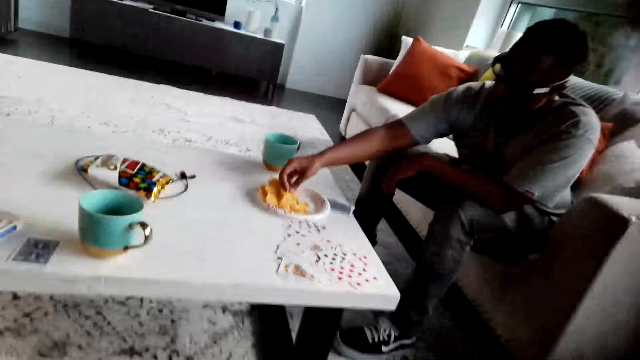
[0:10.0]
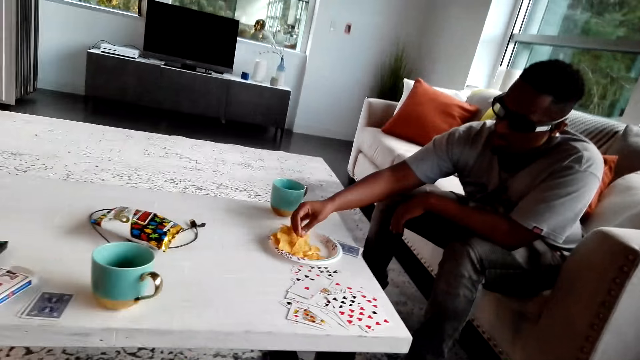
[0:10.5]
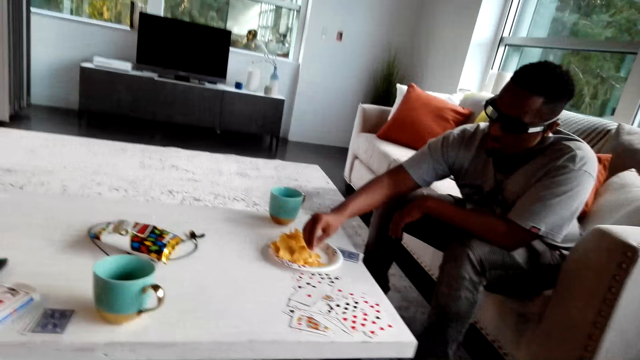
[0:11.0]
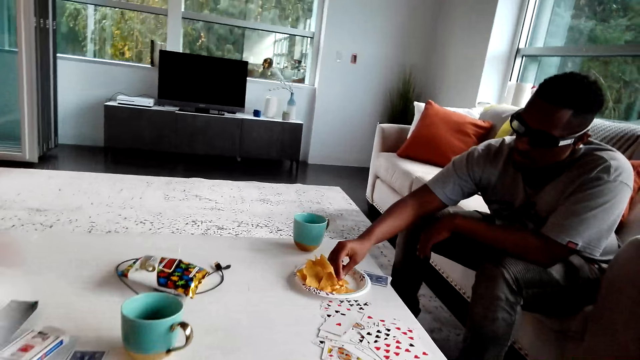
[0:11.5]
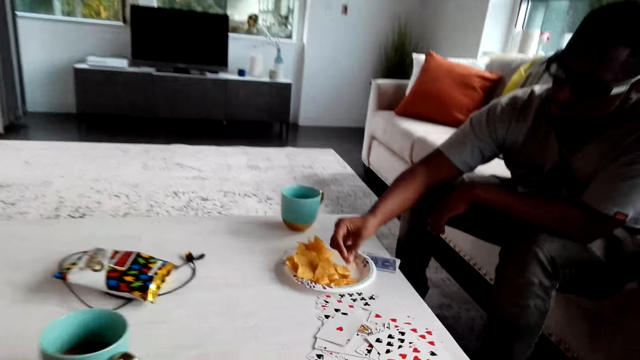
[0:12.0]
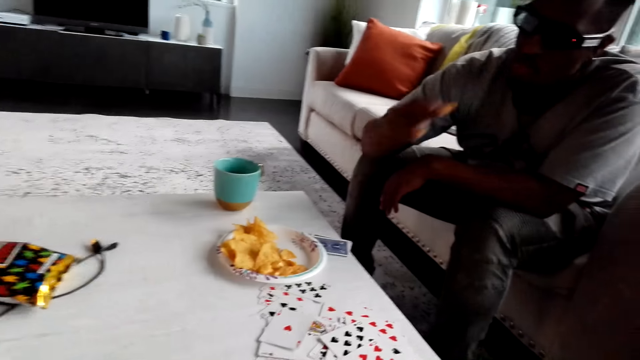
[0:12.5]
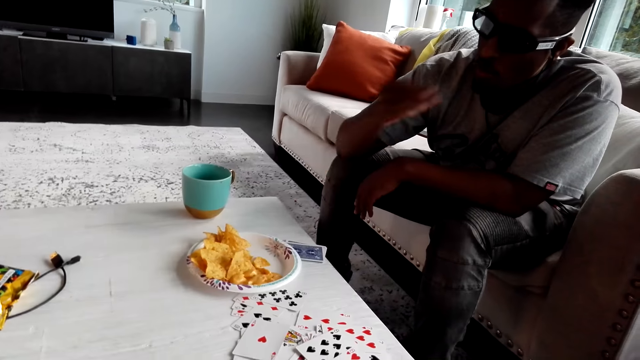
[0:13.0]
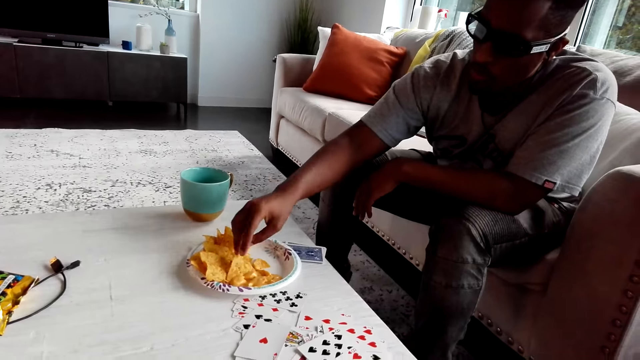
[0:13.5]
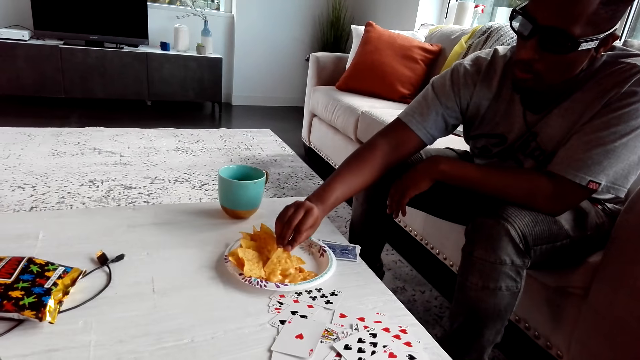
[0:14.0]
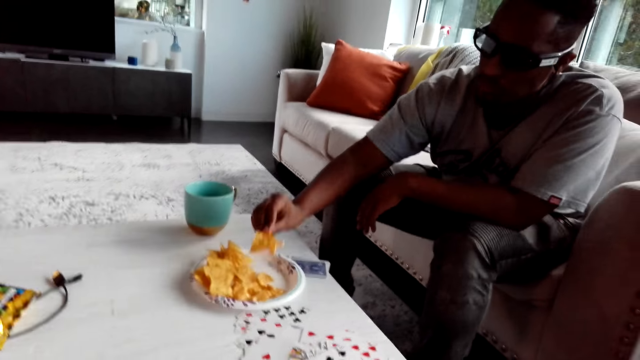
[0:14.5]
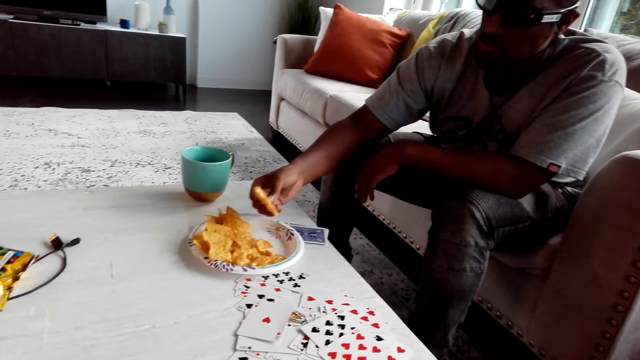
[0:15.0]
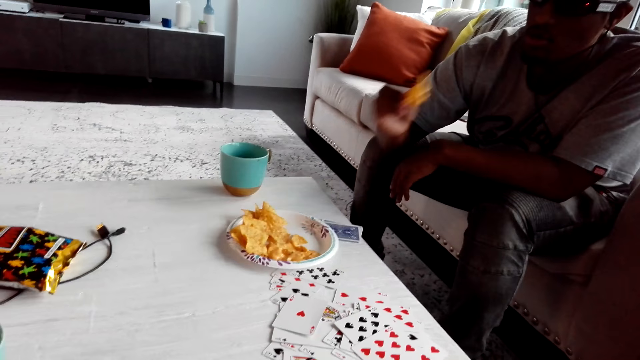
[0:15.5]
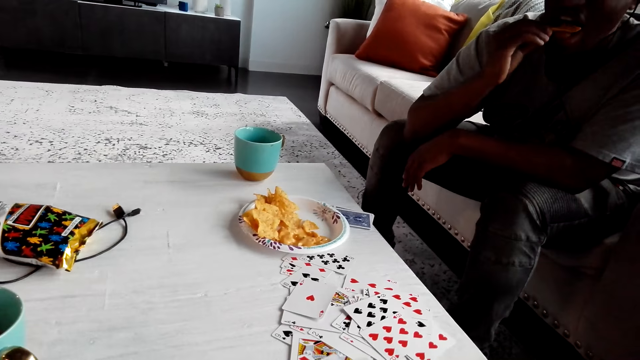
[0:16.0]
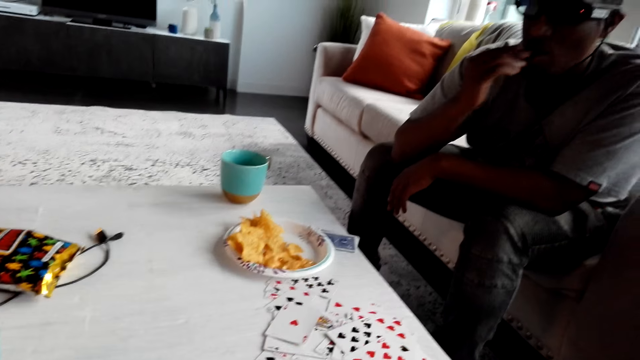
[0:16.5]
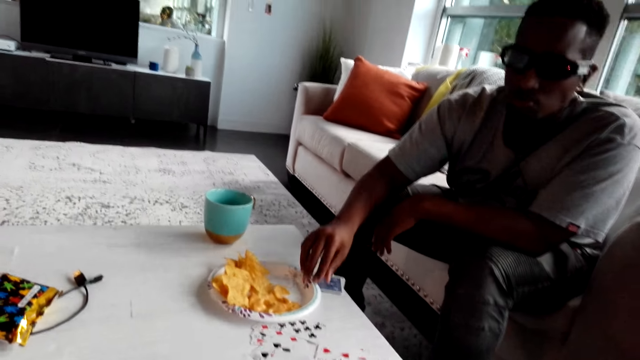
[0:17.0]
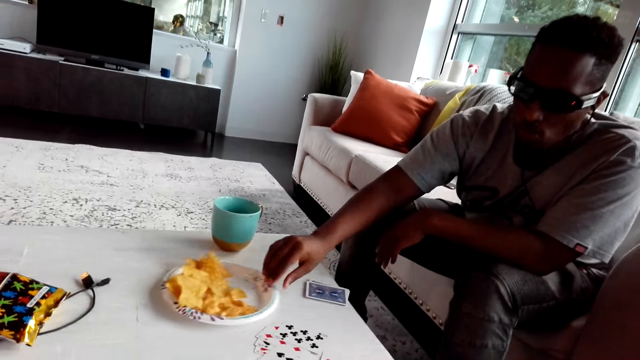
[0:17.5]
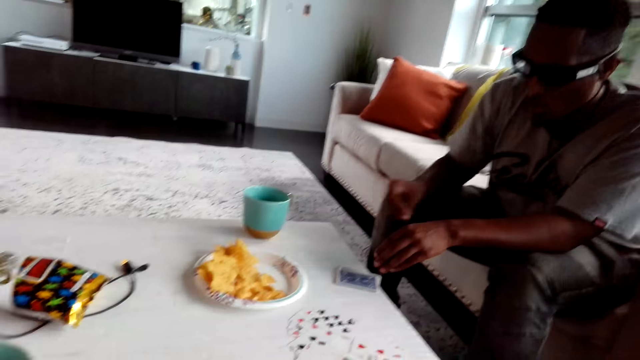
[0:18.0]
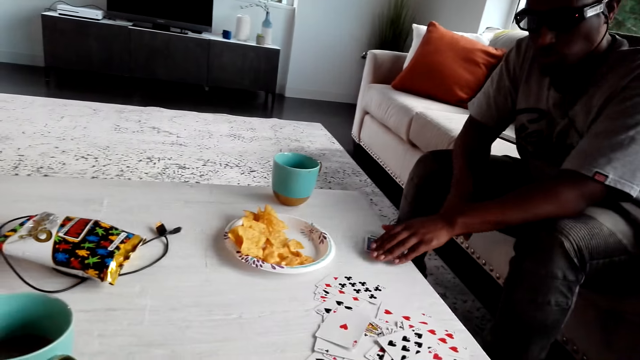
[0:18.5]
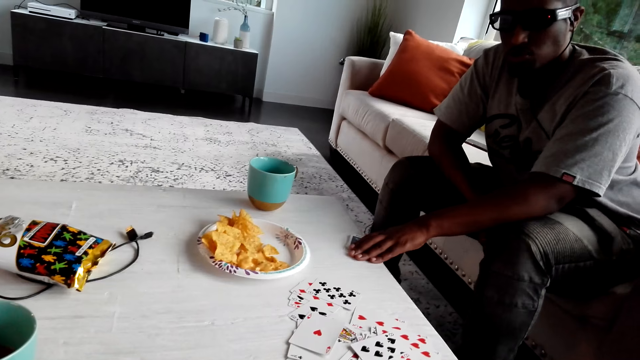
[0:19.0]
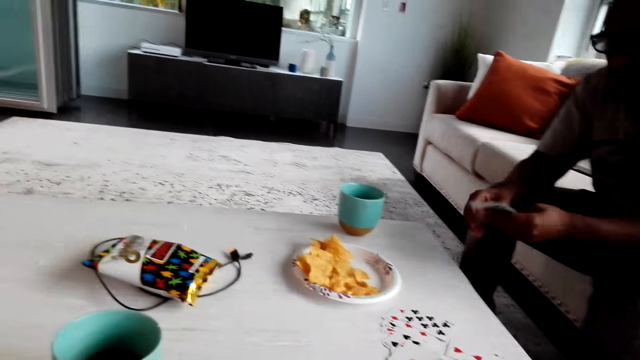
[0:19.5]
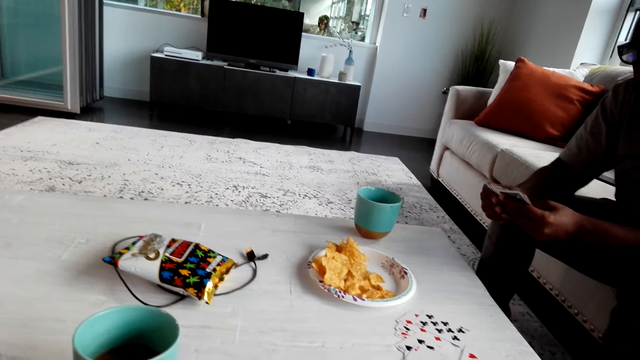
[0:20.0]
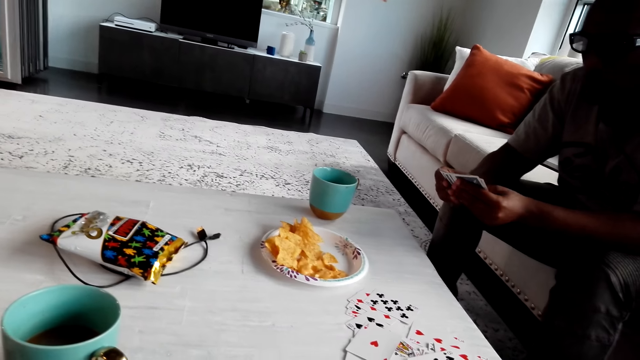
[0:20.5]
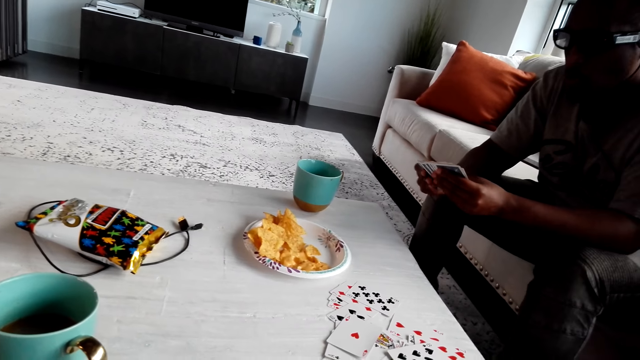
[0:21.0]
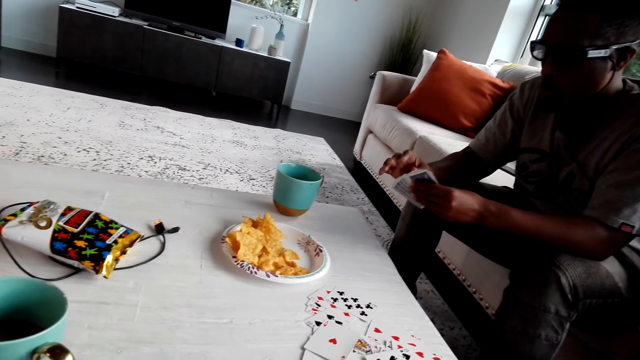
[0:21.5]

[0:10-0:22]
A man picks food from a table. The man eats the food. The man pushes the plate. The man picks up game cards and holds the cards.

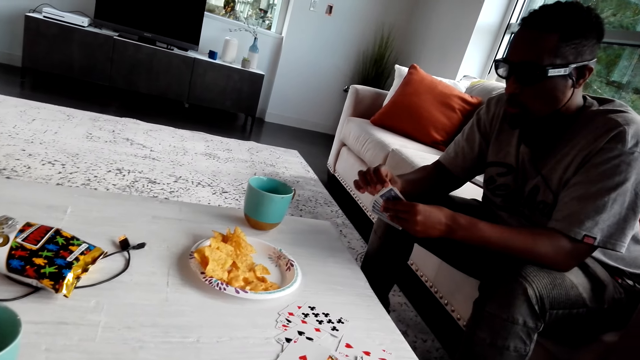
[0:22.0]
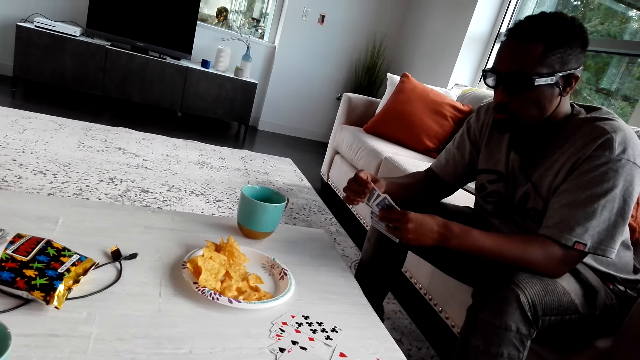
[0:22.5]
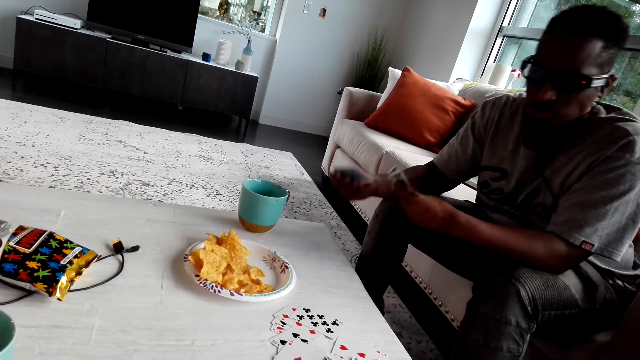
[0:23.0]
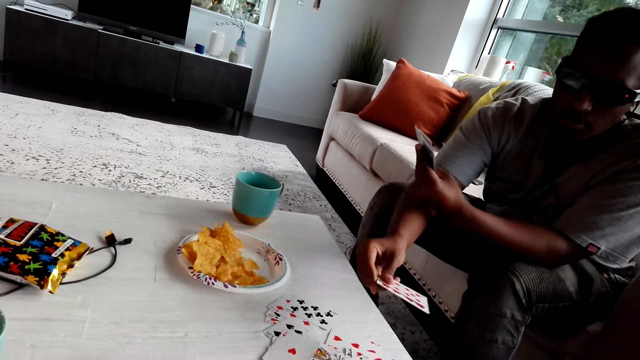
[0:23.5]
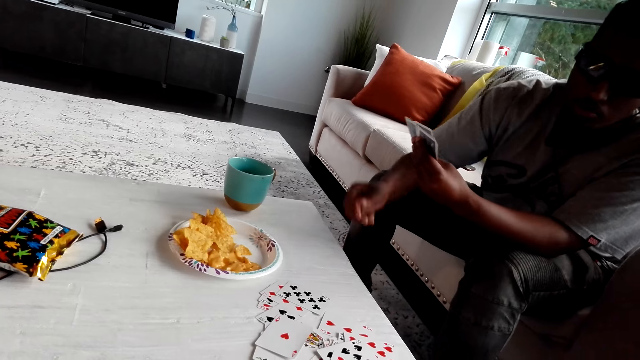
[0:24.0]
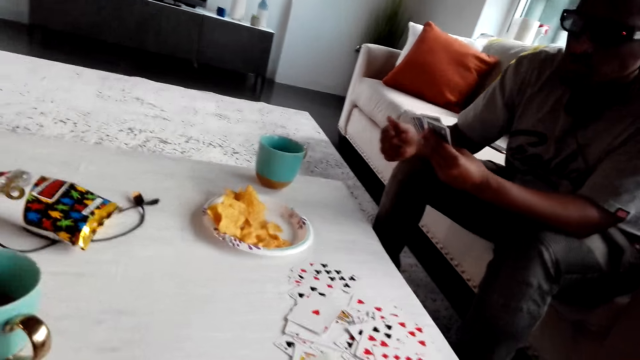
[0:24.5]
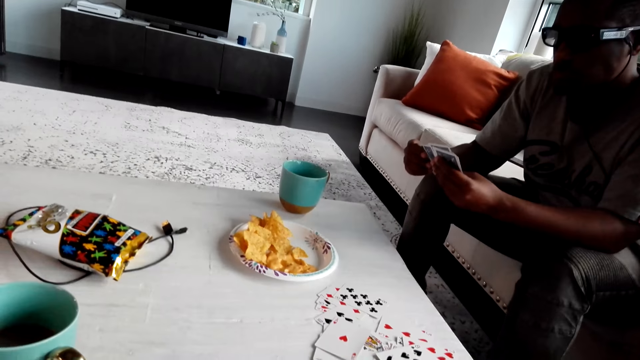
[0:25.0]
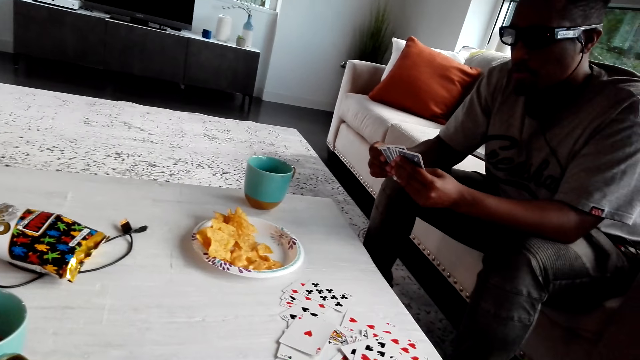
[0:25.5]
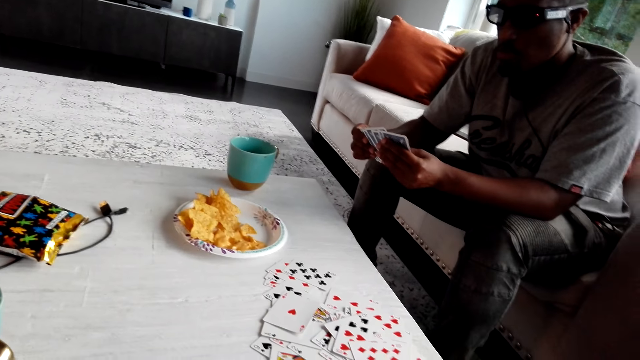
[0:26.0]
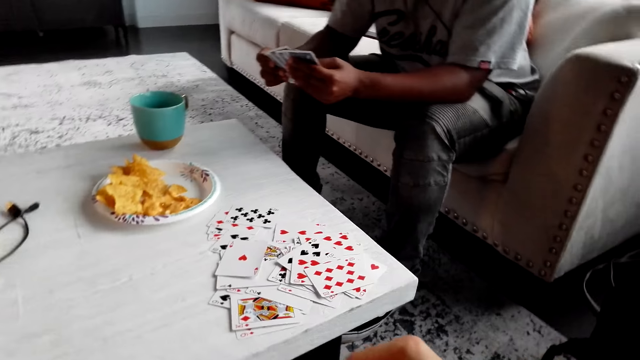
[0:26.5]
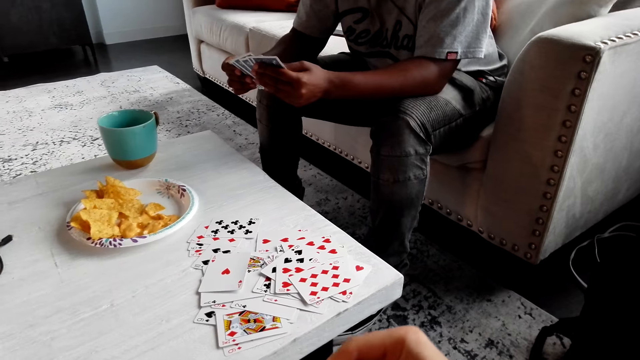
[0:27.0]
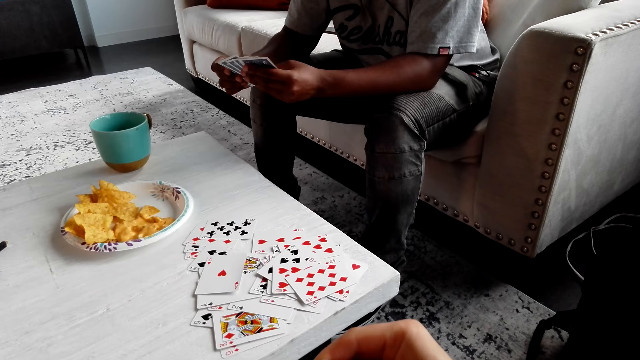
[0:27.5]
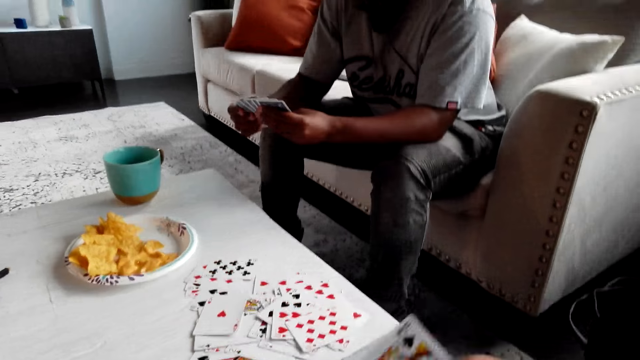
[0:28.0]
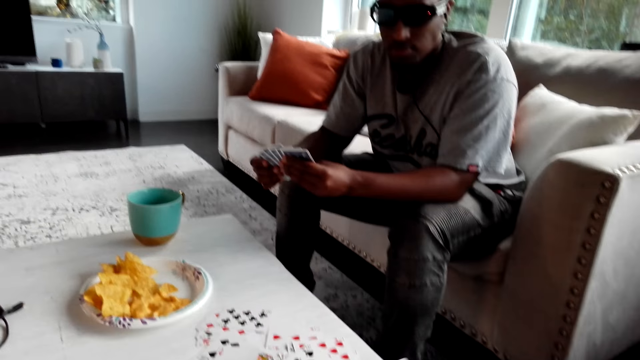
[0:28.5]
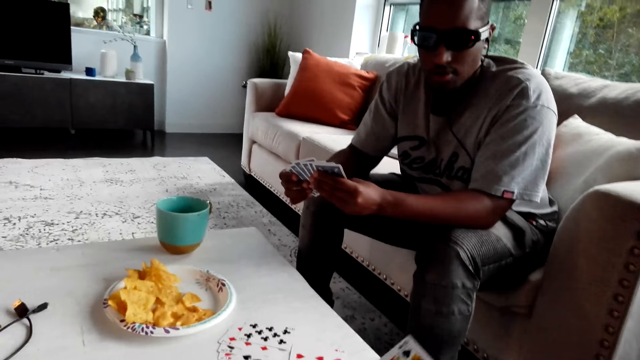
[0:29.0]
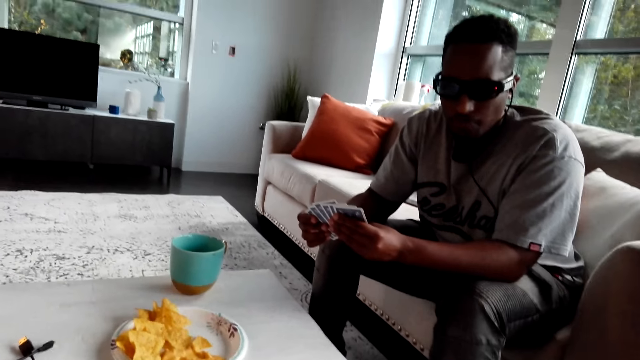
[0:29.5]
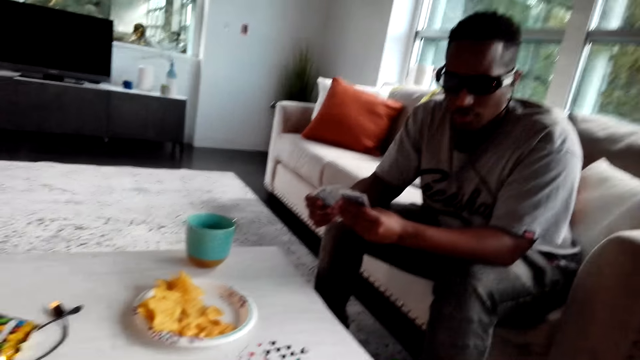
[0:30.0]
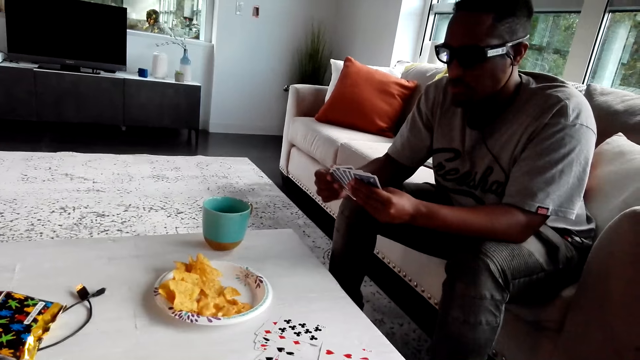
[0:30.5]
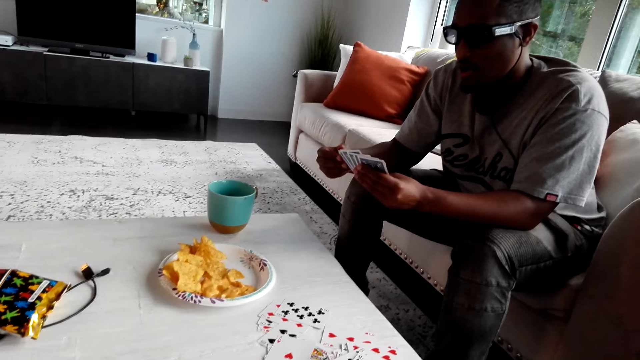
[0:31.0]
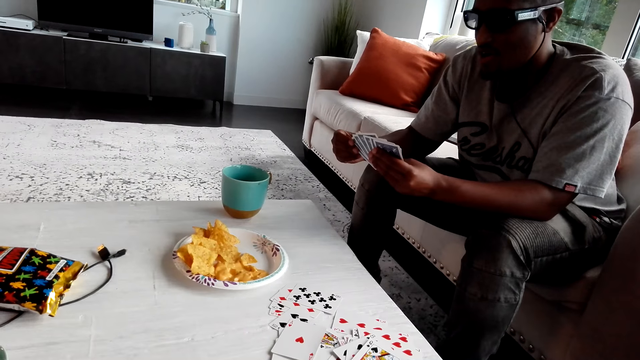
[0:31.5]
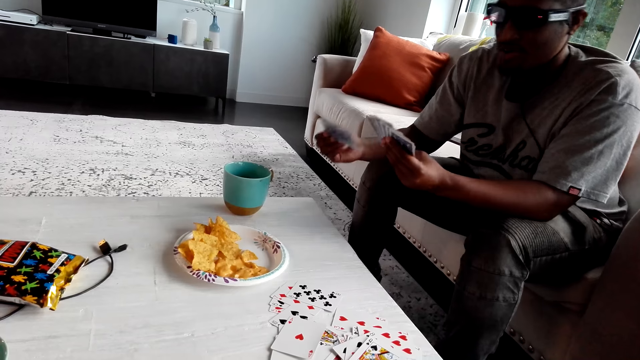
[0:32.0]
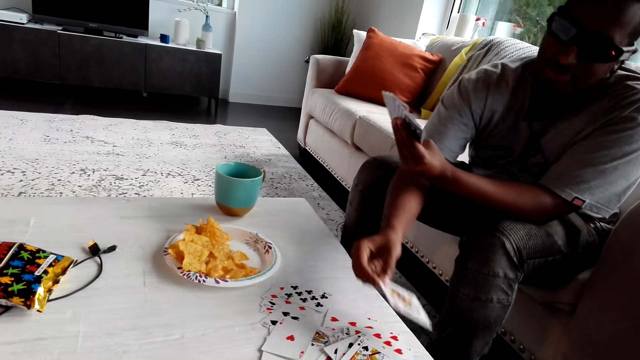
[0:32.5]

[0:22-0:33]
The man places a card on the table. The camera wearer picks up the cards. They place the cards on the table. The man converses with the camera wearer.
